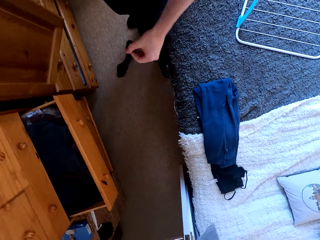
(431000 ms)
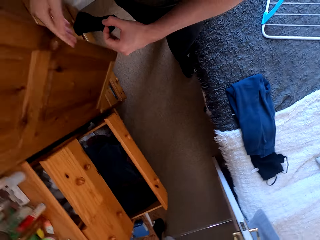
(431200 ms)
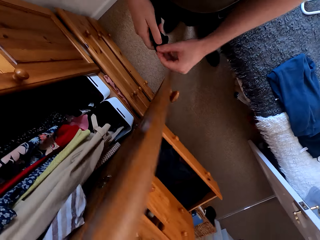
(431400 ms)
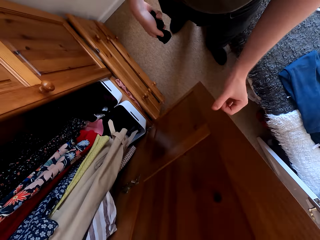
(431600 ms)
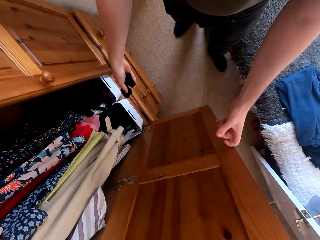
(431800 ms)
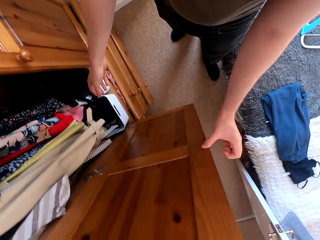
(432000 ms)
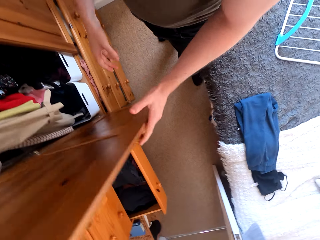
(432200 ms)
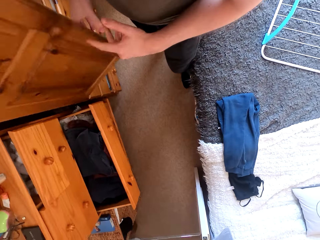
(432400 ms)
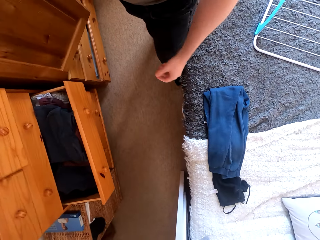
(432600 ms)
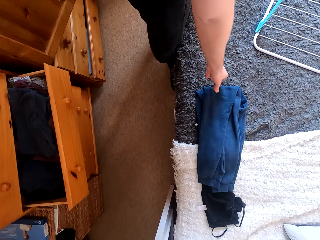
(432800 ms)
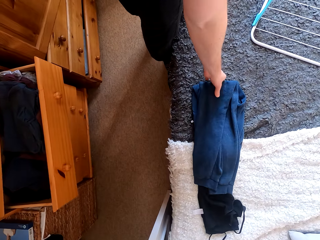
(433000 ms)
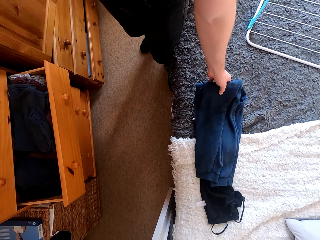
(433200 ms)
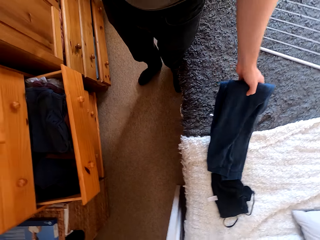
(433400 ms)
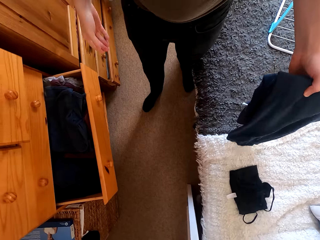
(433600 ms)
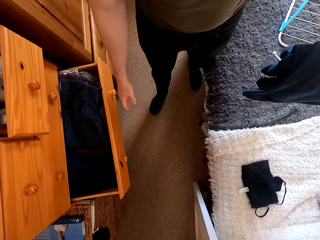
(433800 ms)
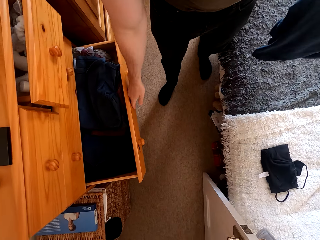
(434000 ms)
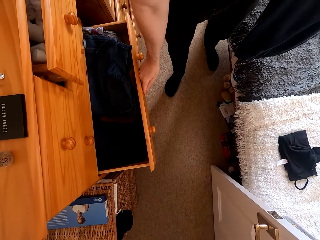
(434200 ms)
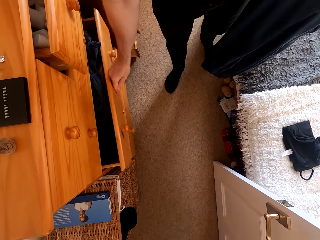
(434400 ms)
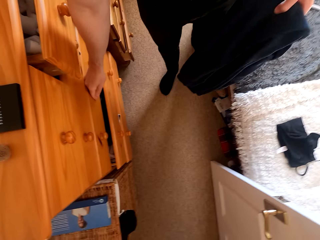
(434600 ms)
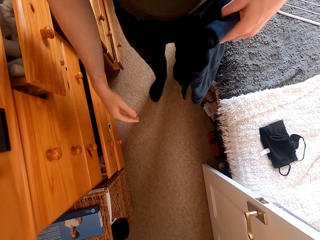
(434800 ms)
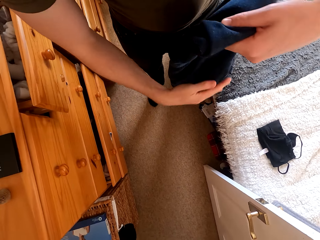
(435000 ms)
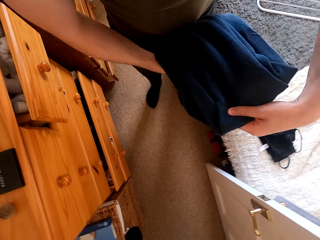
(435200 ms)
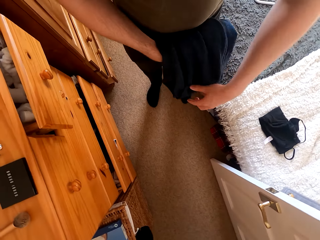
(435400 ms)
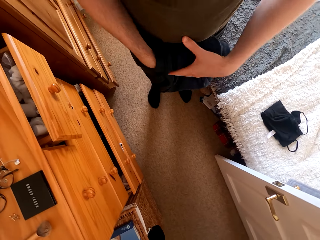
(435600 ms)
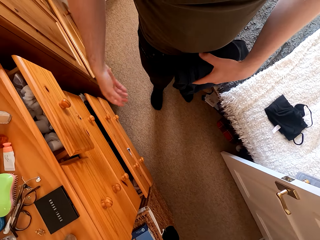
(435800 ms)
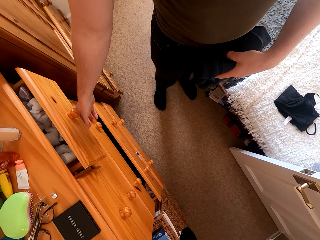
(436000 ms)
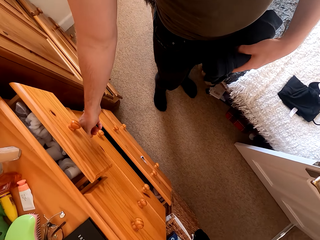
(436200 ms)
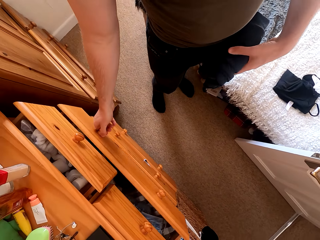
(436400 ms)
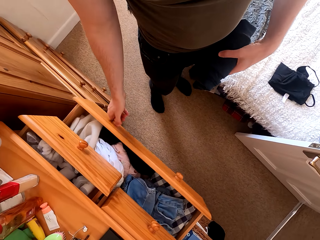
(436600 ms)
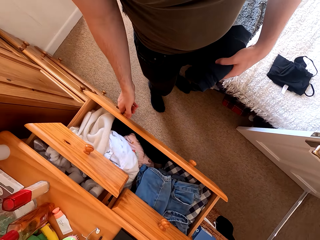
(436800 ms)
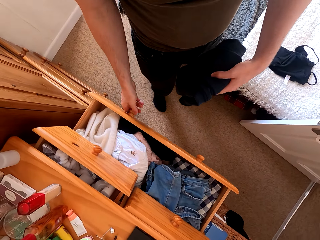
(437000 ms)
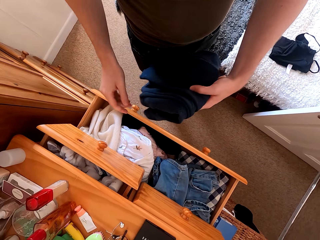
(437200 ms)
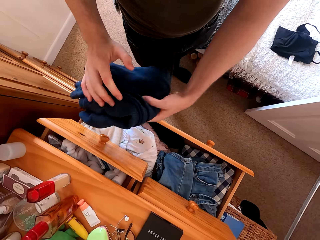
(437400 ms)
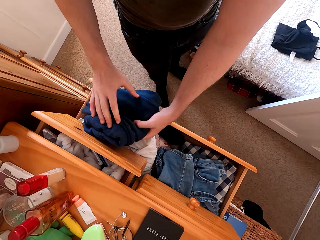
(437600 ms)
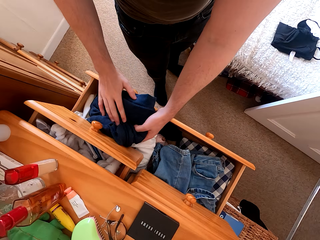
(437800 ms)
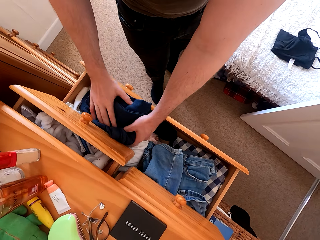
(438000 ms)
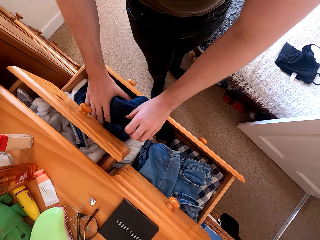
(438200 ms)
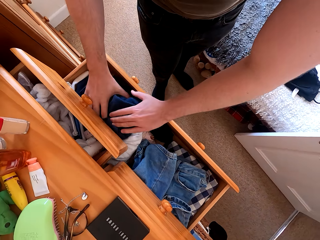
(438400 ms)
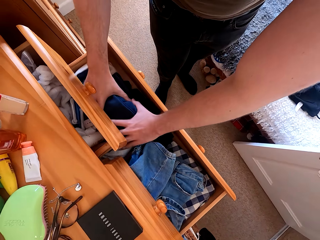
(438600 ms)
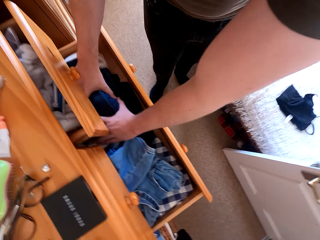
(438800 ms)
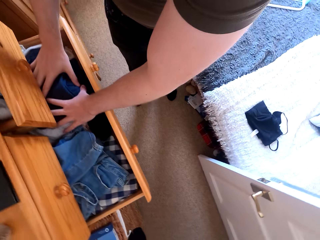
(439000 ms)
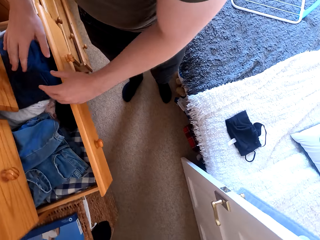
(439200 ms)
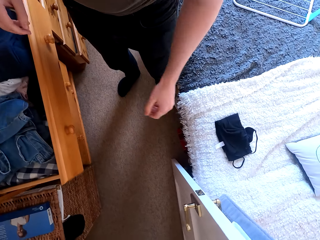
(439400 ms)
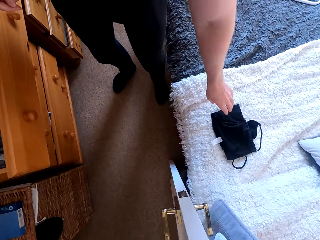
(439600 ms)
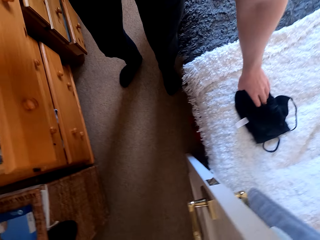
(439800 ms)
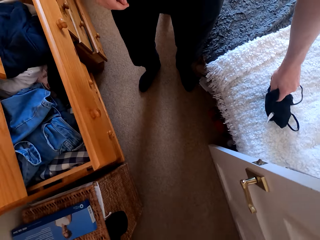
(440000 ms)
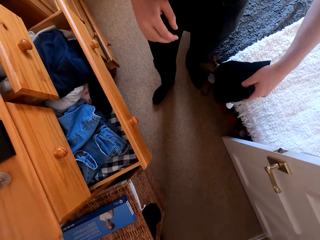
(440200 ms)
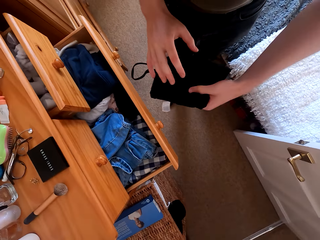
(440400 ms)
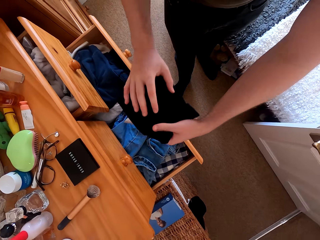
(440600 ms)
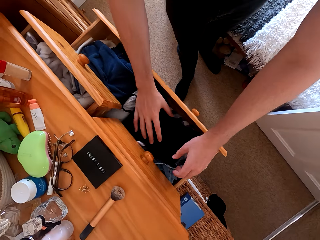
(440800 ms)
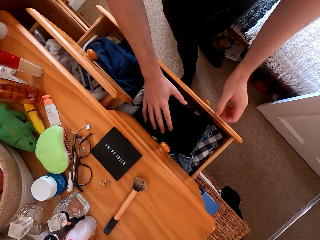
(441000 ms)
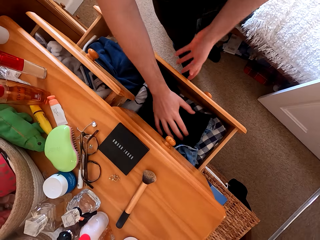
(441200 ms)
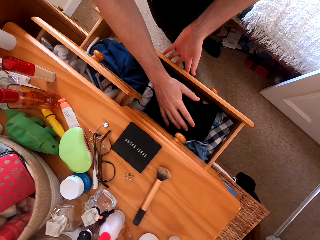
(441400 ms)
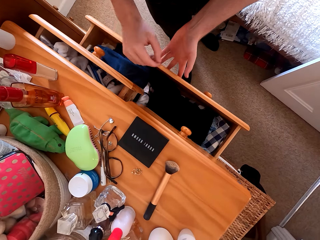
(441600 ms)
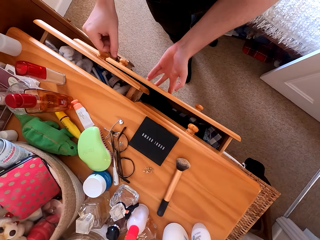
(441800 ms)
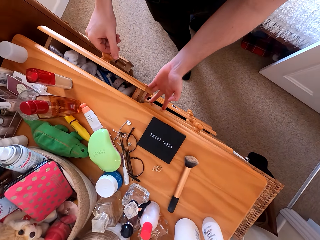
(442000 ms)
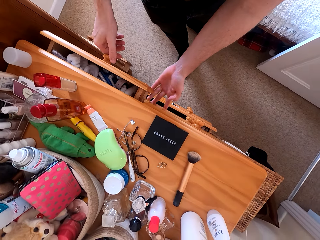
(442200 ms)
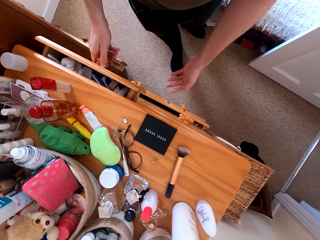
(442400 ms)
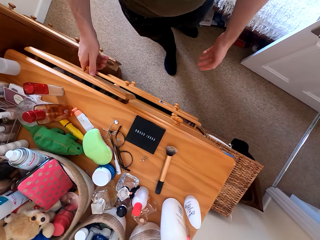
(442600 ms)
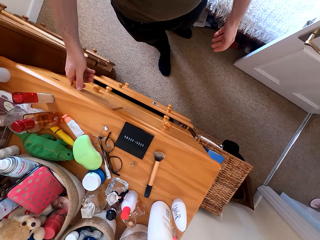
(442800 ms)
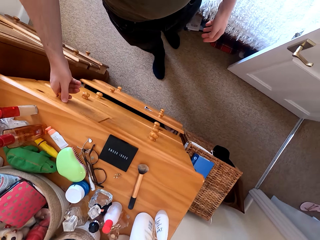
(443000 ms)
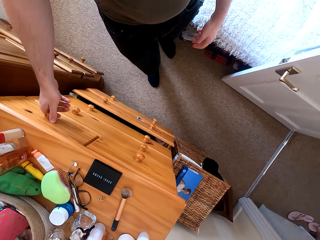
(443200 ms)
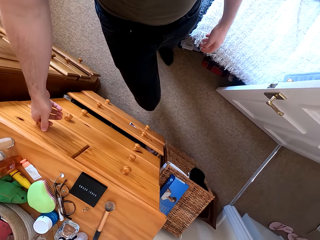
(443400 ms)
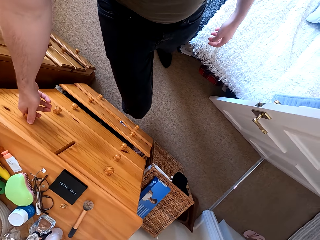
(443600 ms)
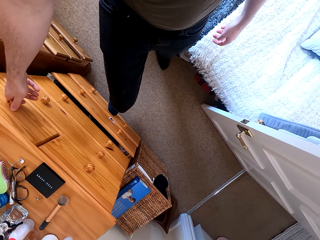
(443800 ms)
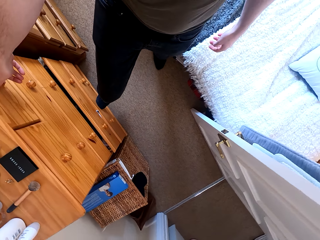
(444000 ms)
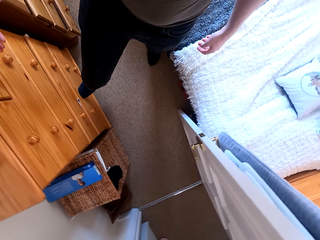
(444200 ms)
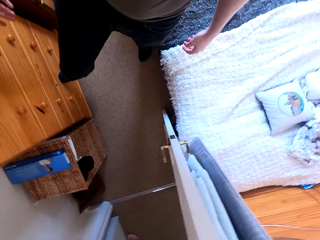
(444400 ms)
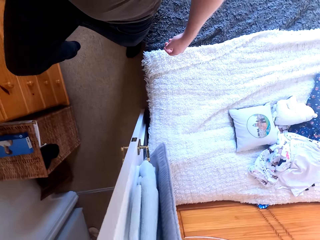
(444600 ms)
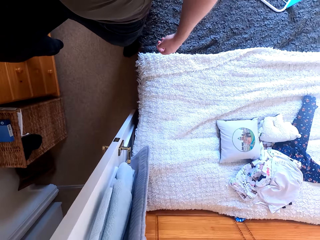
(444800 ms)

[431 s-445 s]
The camera wearer picks a cloth from the bed. He opens the cabinet, drops the cloth in the cabinet, moves the cabinet door and closes the cabinet. He picks a cloth from the bed. He closes the drawer. He folds the cloth. He opens the drawer. He puts the cloth in the drawer. He picks a cloth from the bed. He puts the cloth in the drawer. He closes the drawer. He closes the drawer with the leg. He raises his leg.

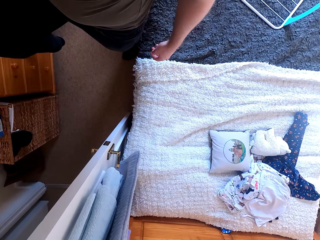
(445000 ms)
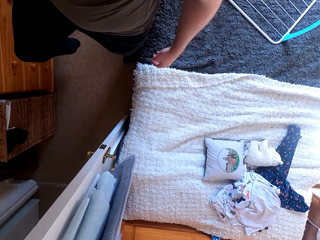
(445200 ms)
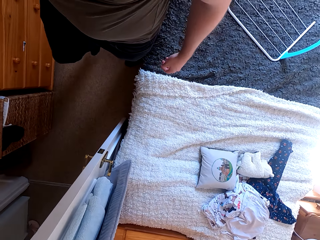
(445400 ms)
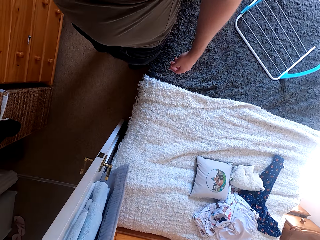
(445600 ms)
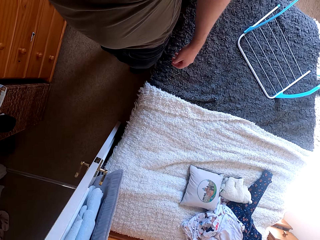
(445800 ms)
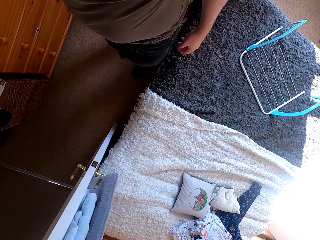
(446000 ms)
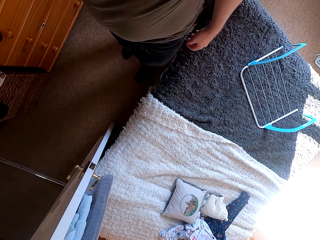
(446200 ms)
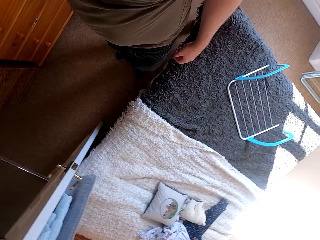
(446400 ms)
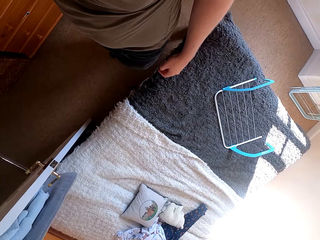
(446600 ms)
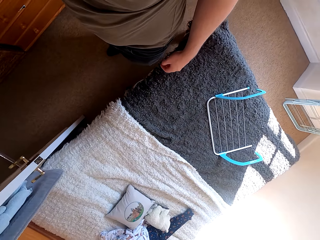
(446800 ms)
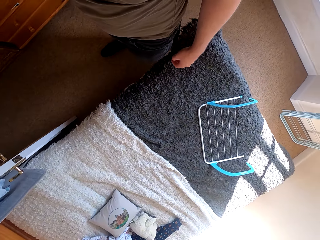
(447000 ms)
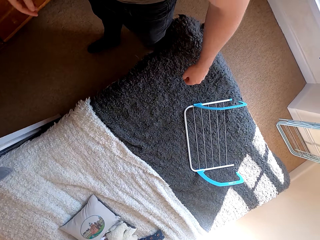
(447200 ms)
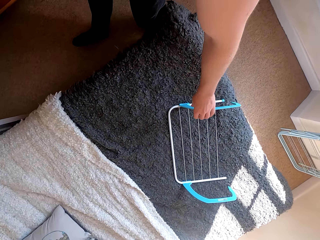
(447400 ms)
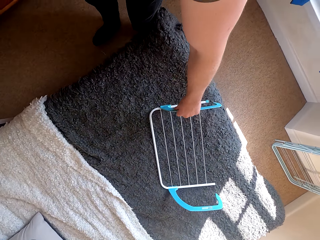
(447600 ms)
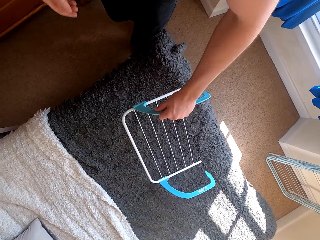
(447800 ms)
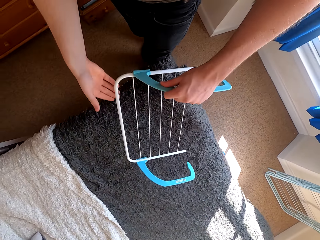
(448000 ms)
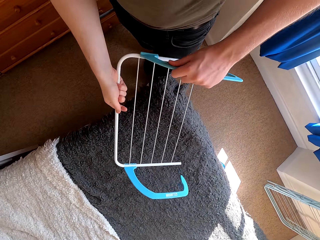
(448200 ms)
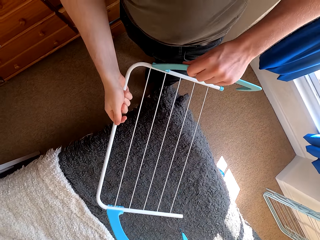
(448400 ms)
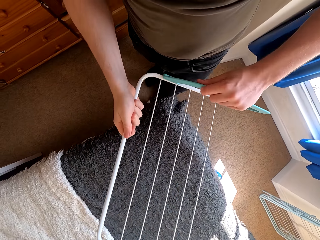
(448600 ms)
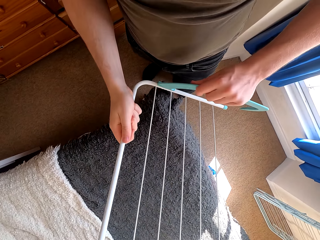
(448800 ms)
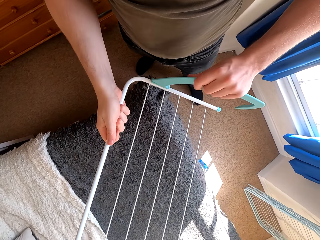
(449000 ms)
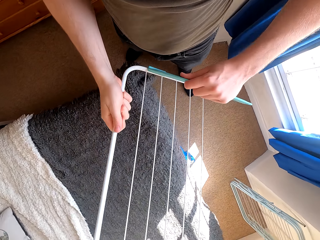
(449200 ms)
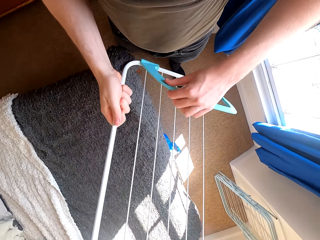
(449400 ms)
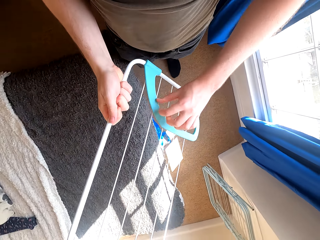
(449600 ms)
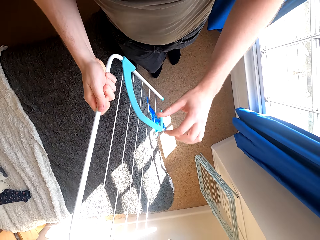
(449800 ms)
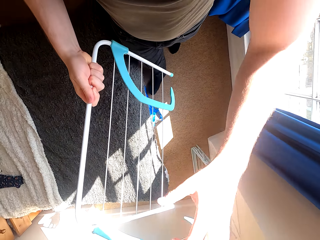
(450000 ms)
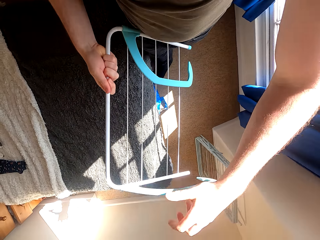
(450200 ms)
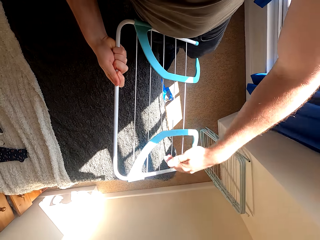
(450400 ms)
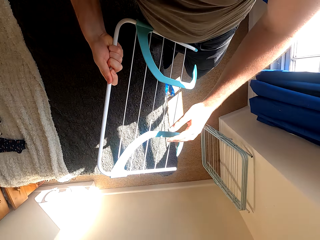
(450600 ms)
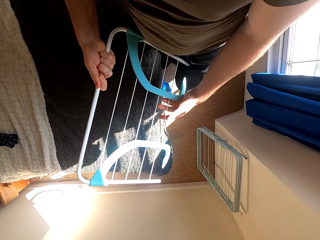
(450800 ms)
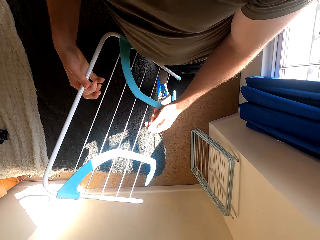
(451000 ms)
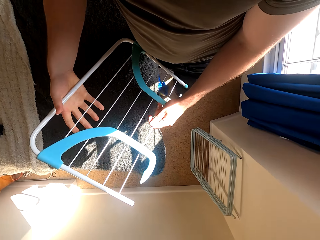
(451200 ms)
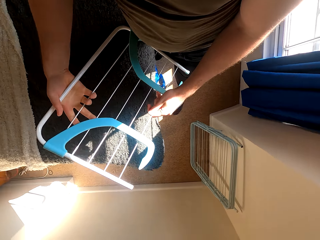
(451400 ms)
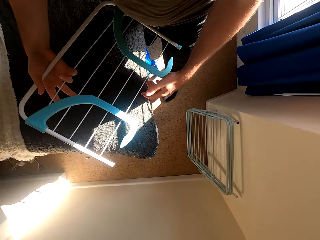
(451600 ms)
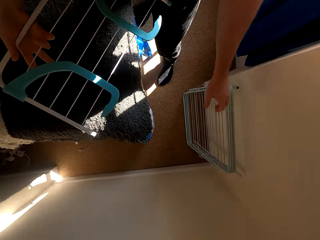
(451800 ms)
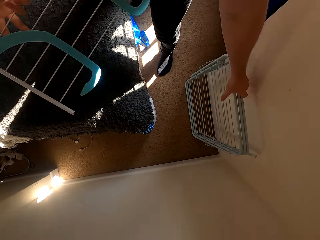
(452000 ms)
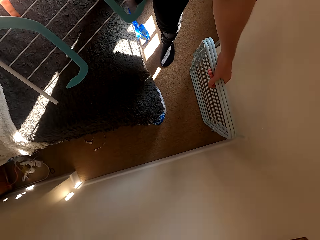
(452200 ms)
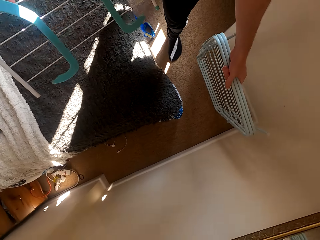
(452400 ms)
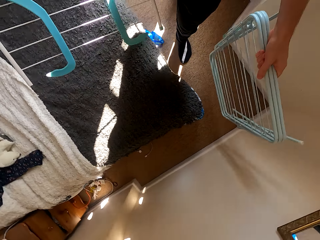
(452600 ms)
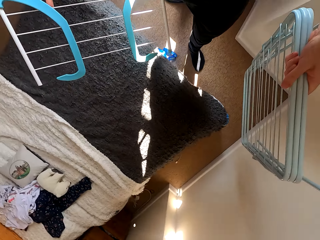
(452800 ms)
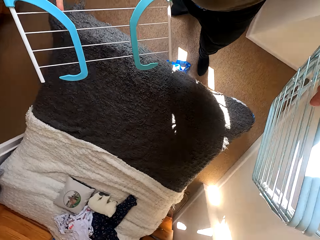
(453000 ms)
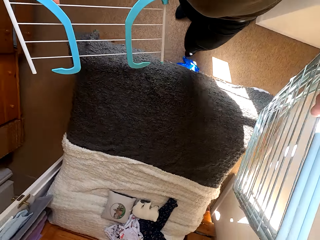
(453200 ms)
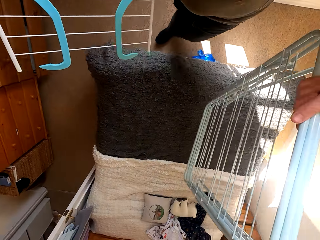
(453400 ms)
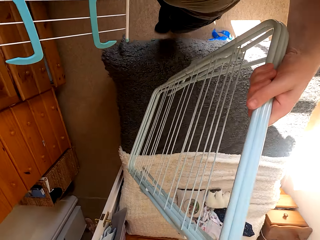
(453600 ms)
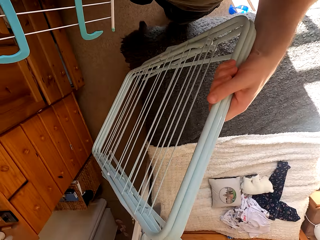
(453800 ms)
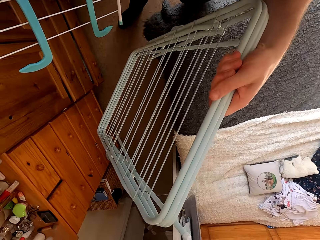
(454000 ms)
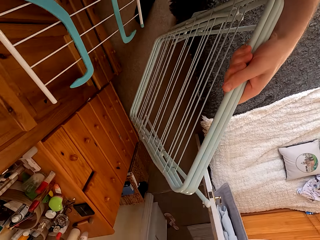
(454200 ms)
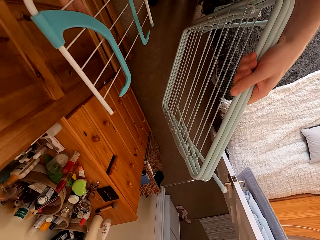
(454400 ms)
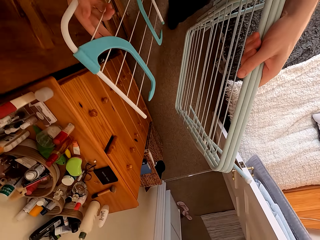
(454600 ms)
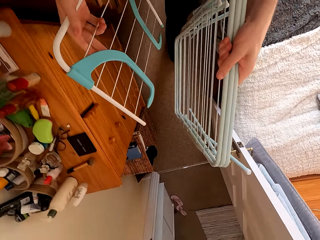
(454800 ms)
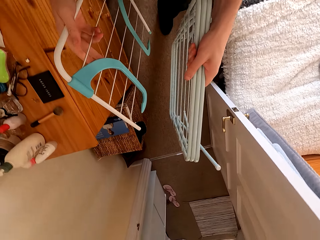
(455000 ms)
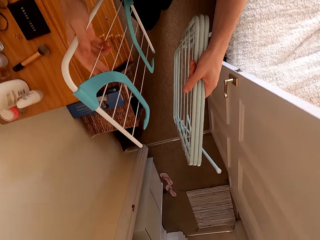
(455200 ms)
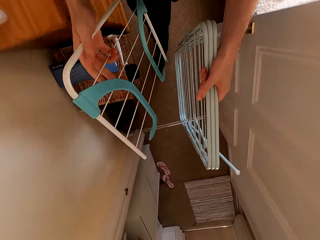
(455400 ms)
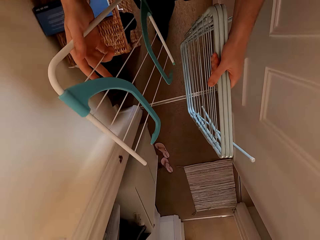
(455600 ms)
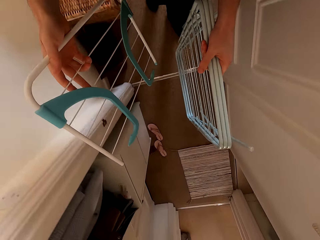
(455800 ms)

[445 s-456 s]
The camera wearer pushes the drawer with his knee. He drops his leg. He picks a cloth drying rack. He holds the cloth drying rack. He folds the cloth drying rack. He picks the cloth drying rack from the wall. He walks to the sitting room. He carries the cloth drying racks. He walks around the house.
